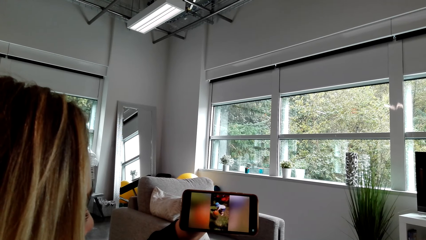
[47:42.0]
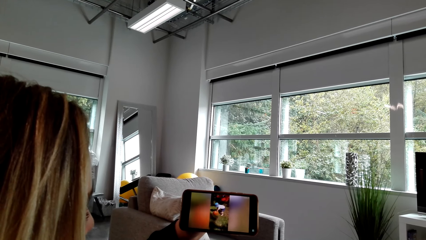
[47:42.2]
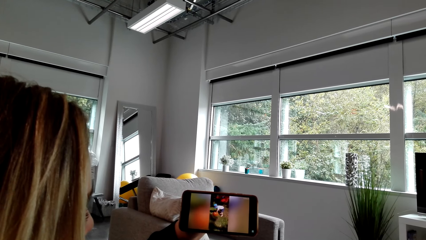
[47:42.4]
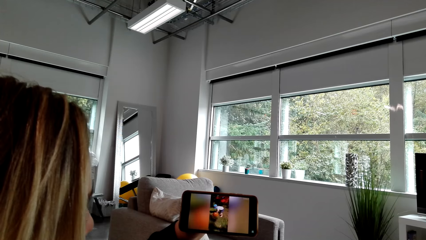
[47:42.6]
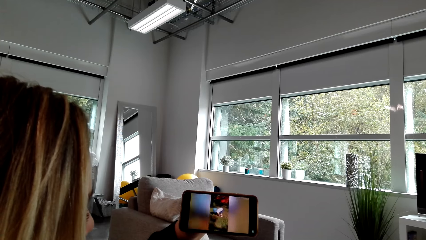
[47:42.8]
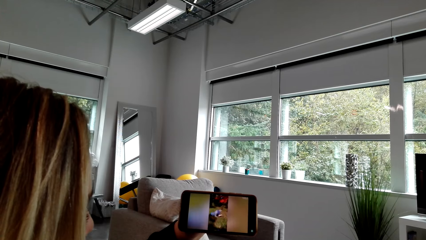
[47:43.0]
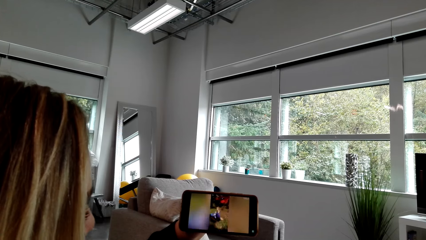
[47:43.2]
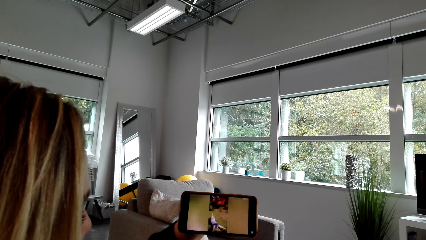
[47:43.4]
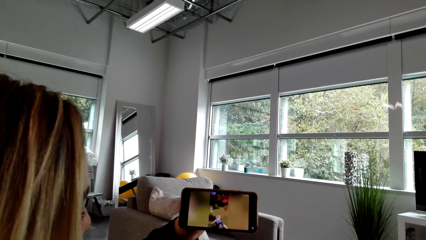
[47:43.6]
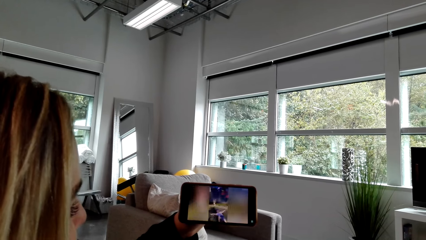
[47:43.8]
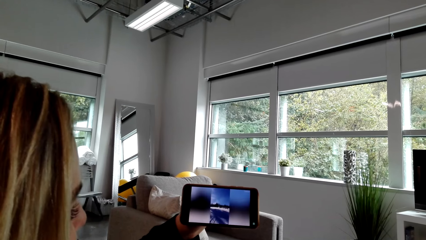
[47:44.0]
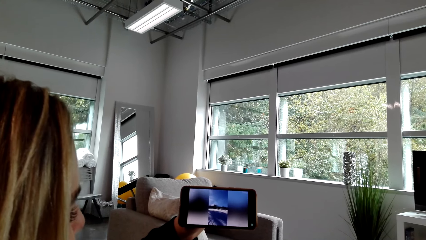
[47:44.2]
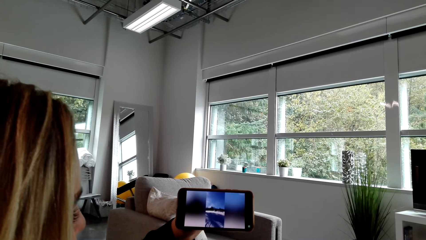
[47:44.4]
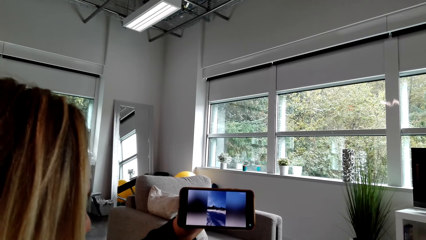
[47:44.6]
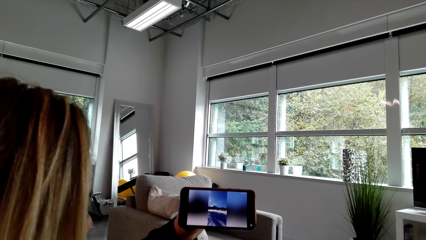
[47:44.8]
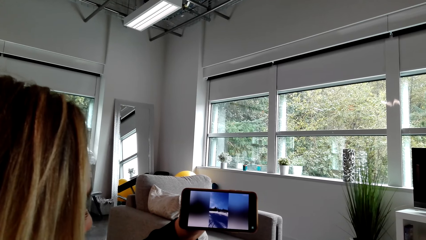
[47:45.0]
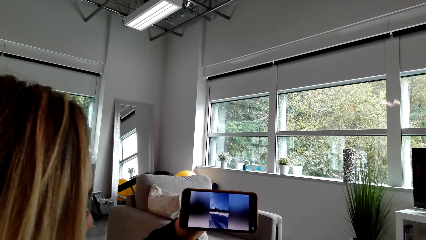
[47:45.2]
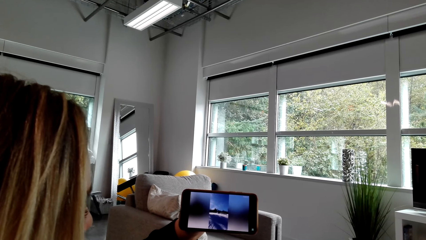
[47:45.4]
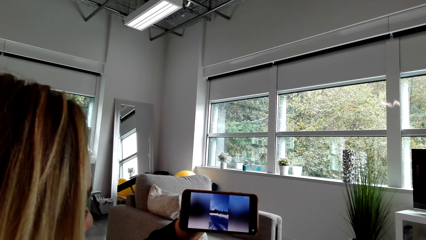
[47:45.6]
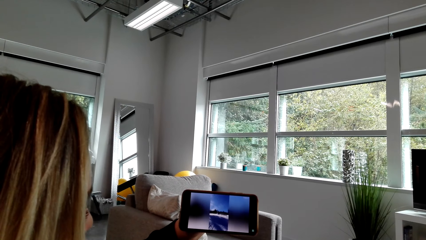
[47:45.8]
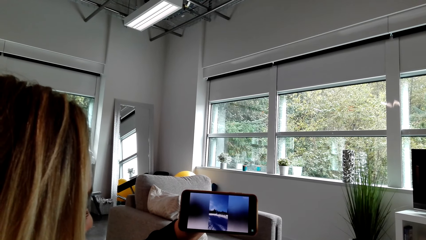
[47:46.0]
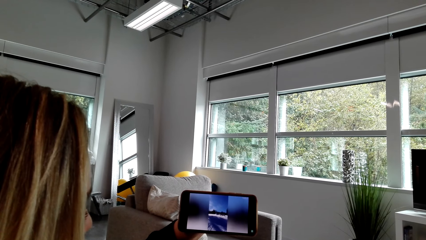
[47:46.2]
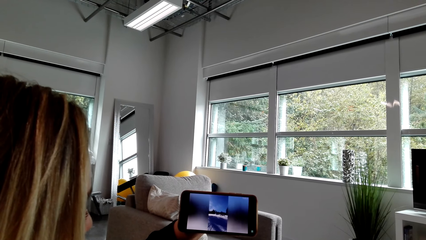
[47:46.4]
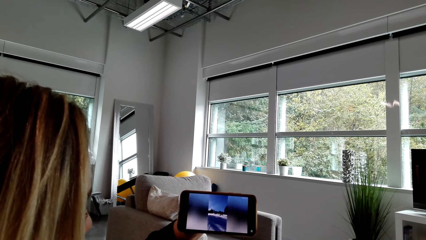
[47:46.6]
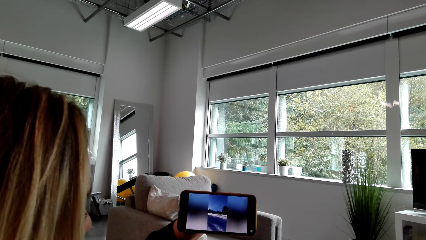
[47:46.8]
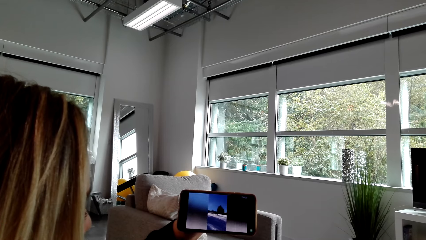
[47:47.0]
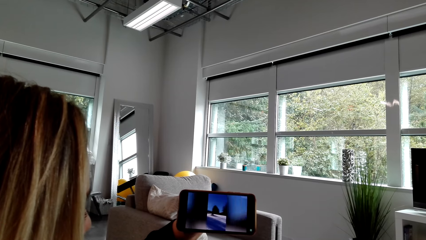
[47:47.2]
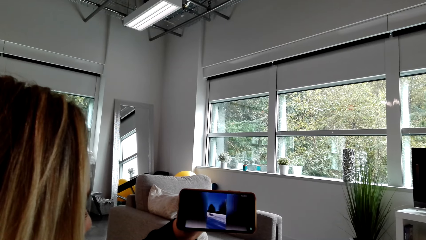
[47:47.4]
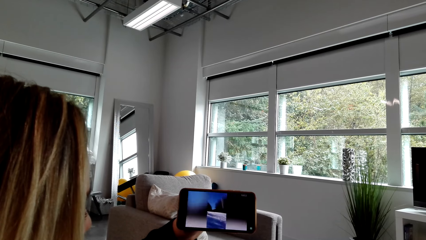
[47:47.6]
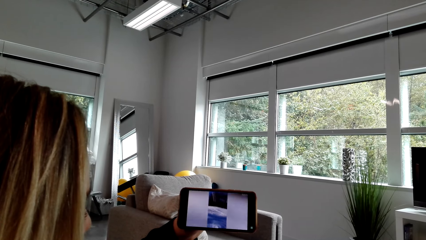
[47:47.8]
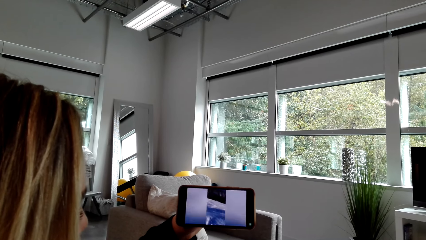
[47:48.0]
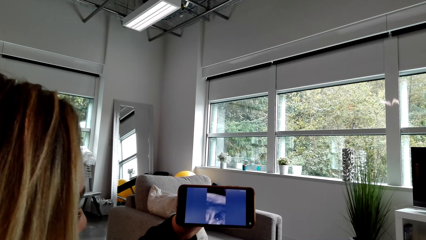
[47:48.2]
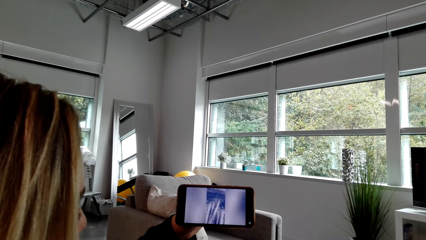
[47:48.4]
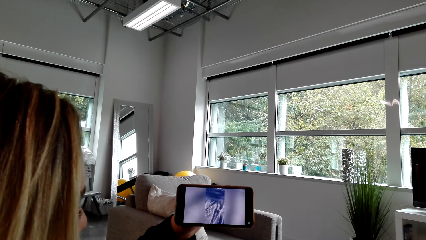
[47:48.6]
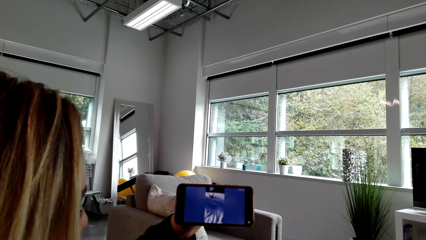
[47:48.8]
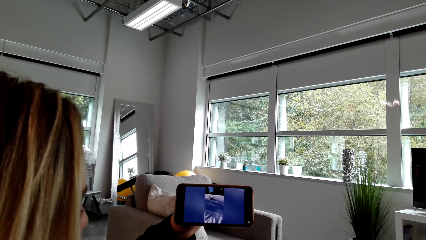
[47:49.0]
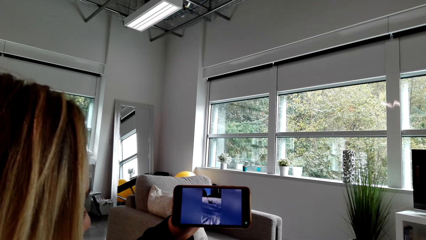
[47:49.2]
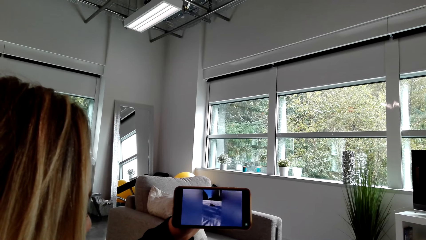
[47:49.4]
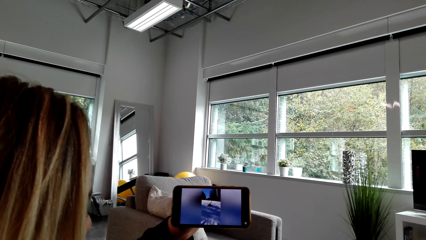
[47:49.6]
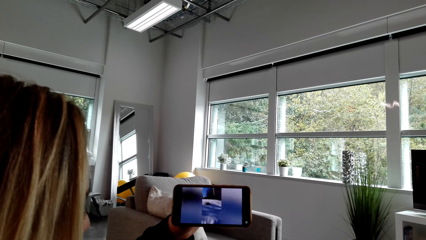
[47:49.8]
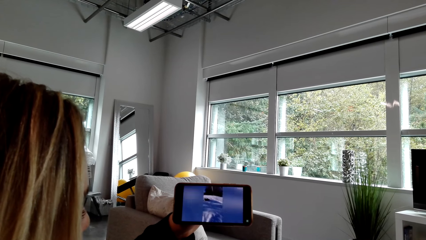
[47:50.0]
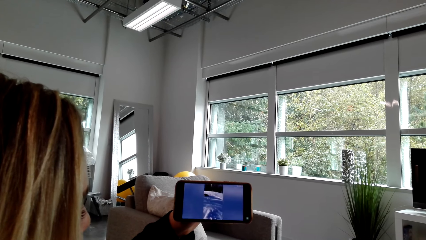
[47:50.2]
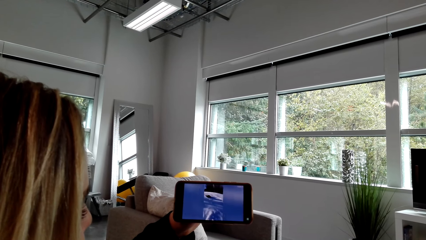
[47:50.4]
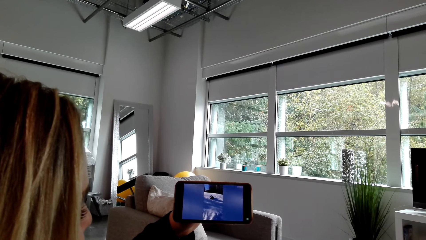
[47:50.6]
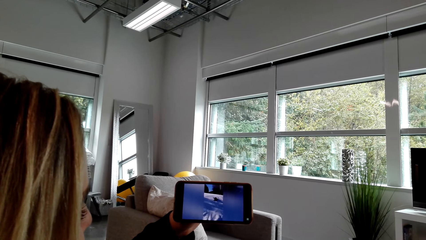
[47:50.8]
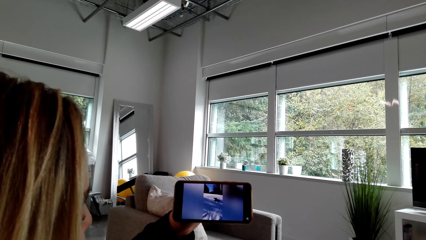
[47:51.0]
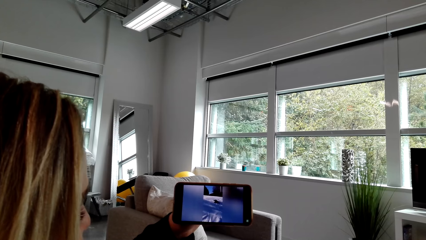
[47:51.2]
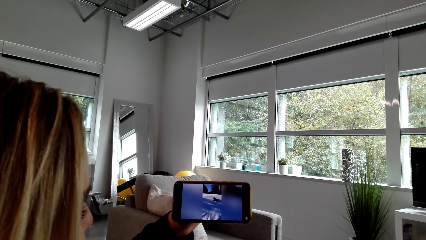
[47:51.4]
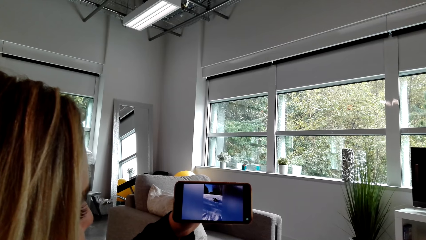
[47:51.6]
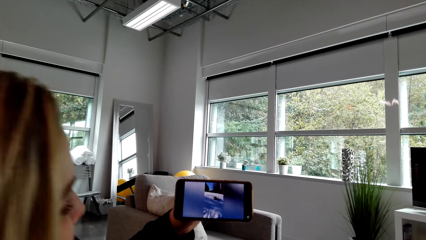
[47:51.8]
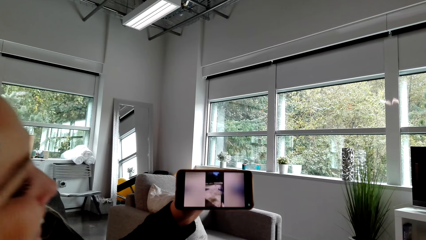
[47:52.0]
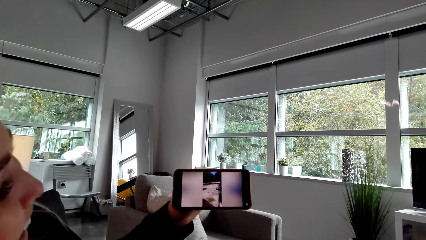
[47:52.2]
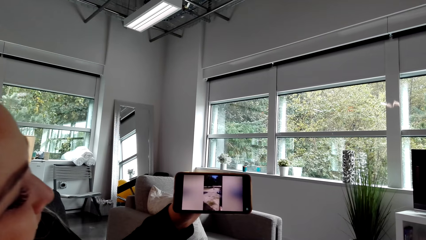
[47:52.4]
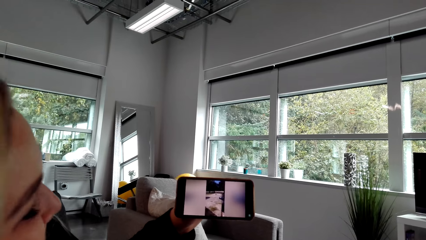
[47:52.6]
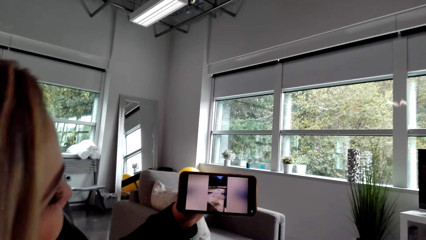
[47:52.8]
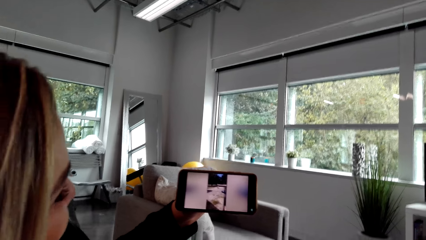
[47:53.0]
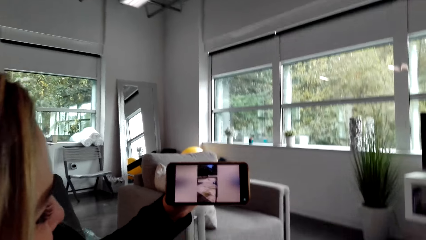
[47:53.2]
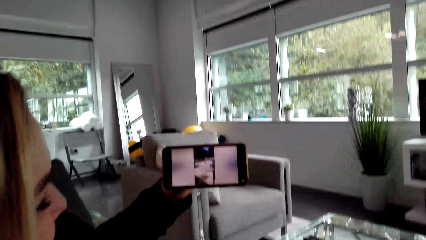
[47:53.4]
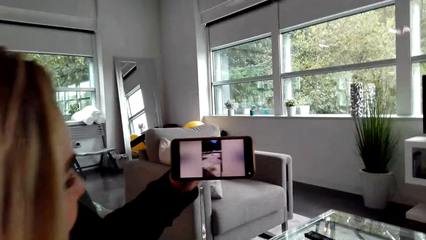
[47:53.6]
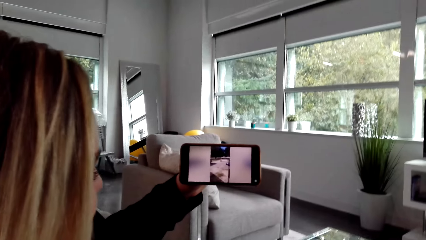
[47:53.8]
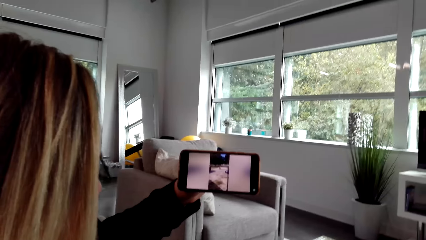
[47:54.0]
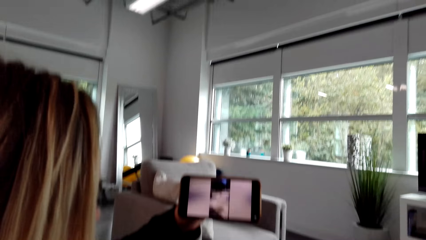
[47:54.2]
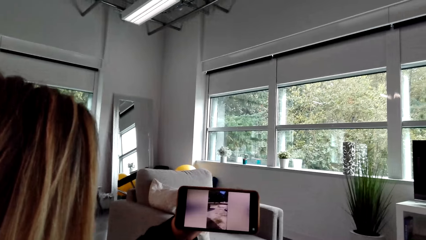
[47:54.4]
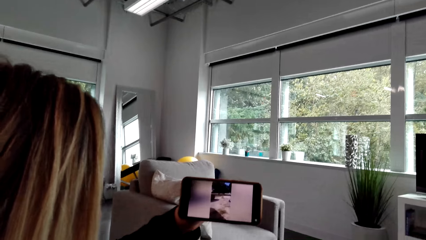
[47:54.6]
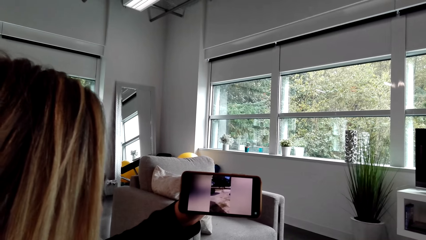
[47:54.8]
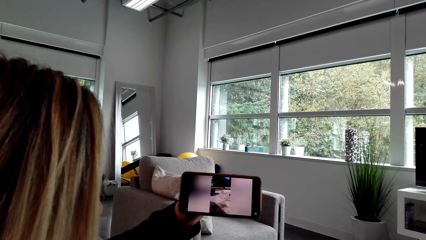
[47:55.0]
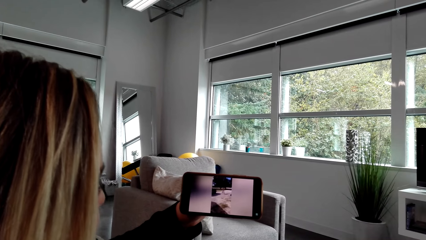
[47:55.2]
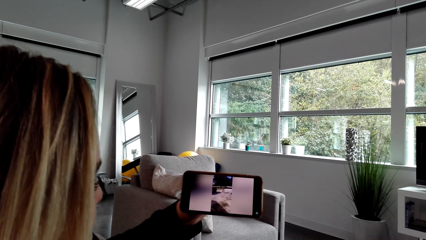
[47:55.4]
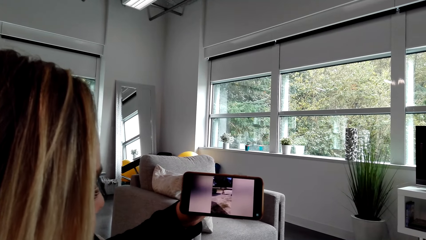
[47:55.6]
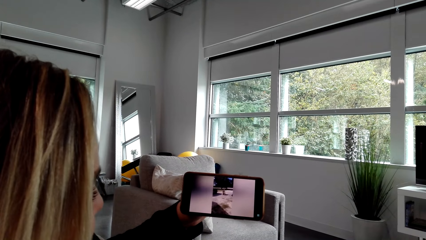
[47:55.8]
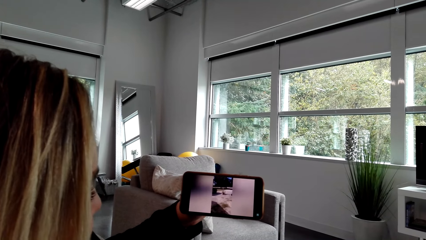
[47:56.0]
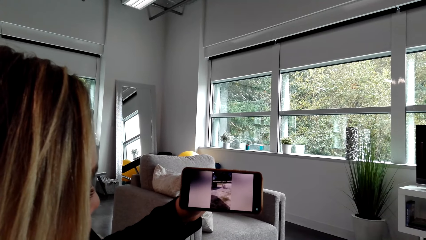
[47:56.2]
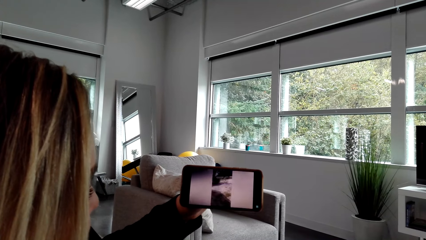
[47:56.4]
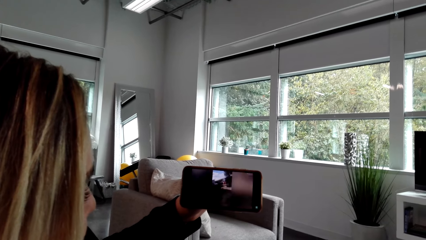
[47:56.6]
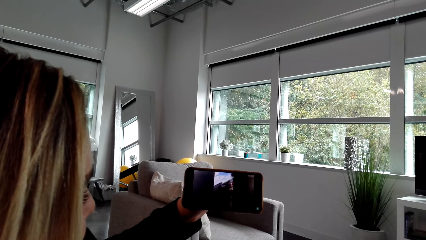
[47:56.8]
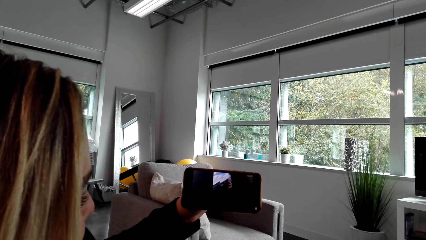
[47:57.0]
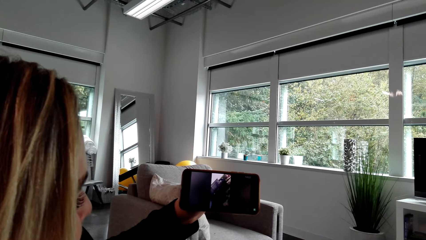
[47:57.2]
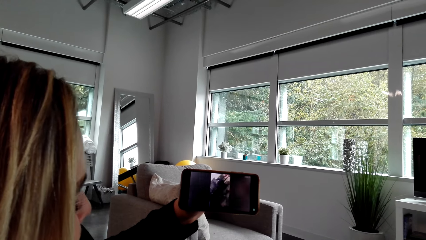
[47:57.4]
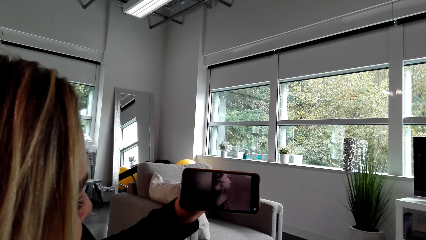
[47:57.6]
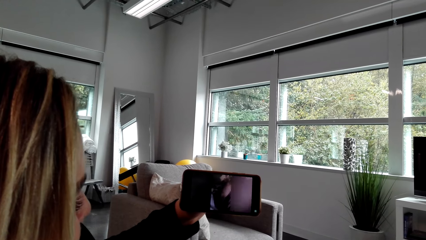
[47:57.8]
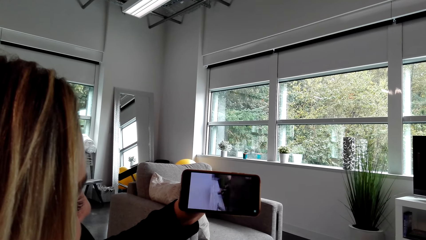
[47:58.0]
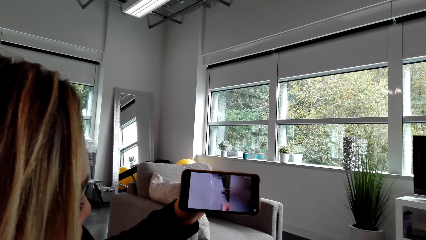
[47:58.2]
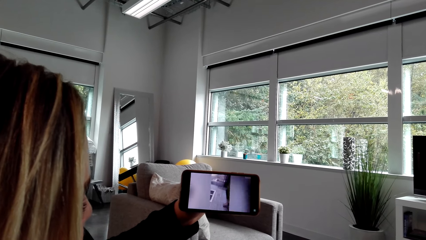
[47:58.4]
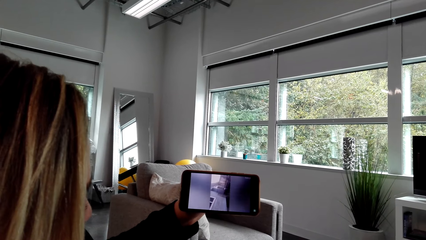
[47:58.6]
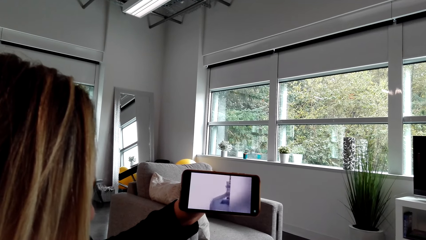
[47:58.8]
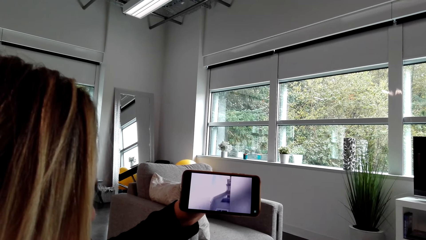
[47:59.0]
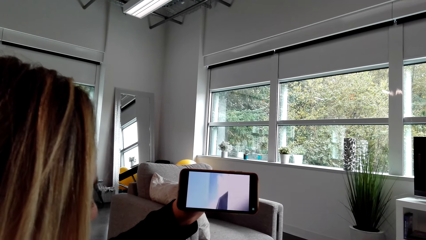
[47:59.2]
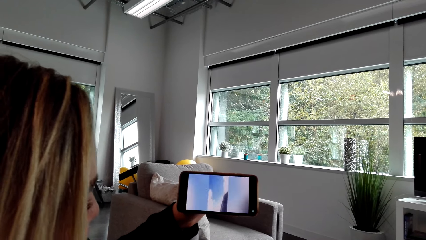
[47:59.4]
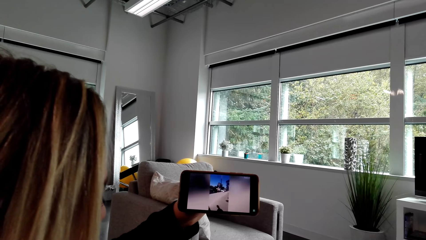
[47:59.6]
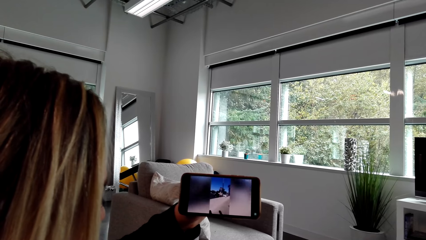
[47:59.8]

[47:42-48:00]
A woman moves her head. The camera wearer converses with the woman. They watch on a phone with the woman.
